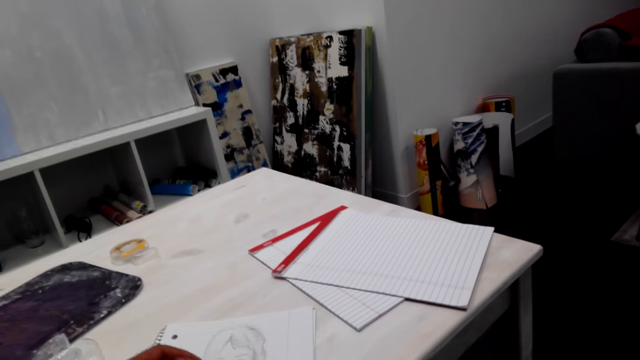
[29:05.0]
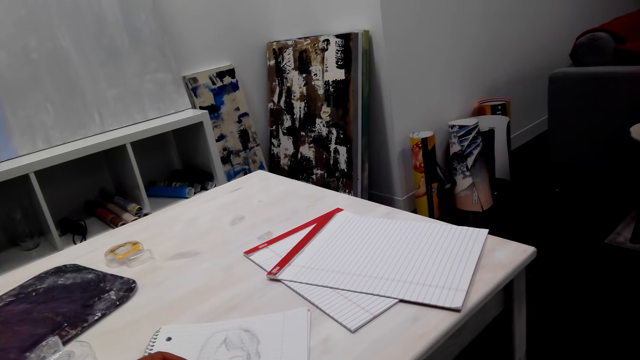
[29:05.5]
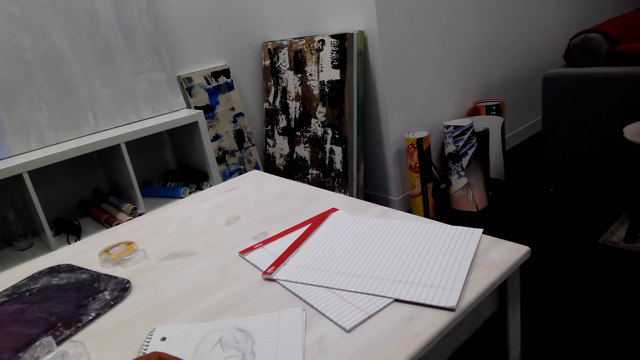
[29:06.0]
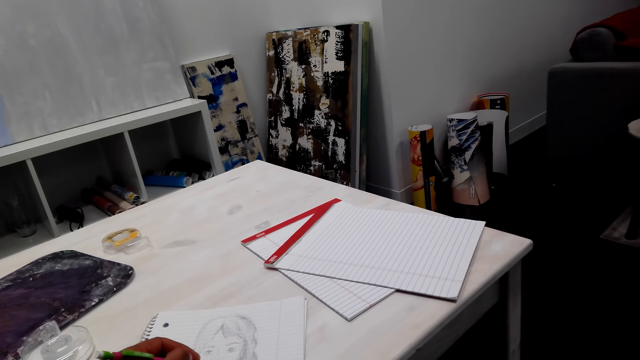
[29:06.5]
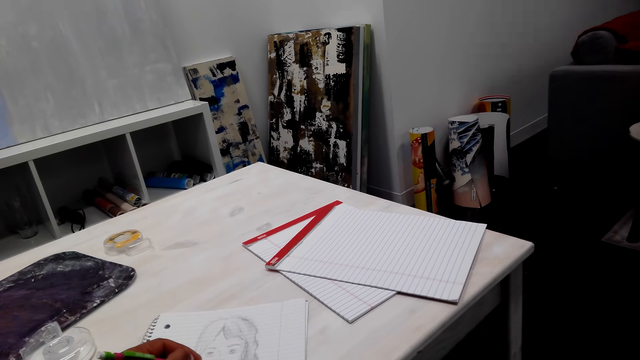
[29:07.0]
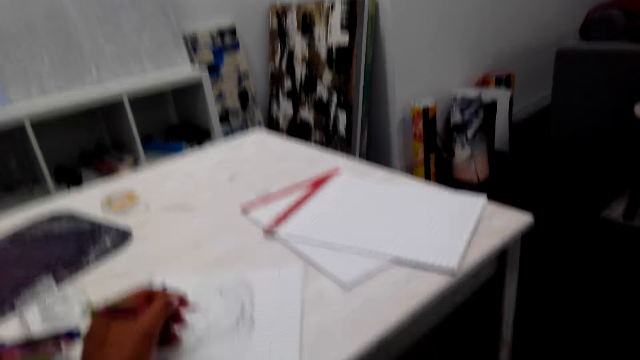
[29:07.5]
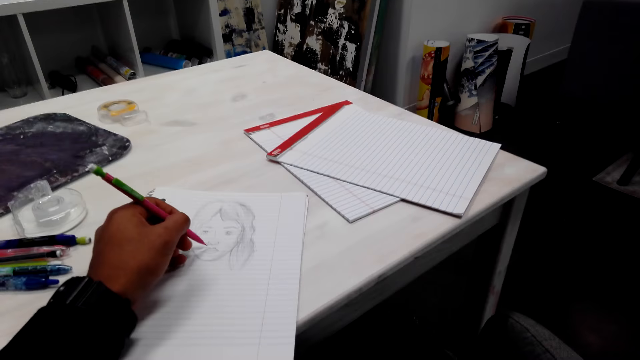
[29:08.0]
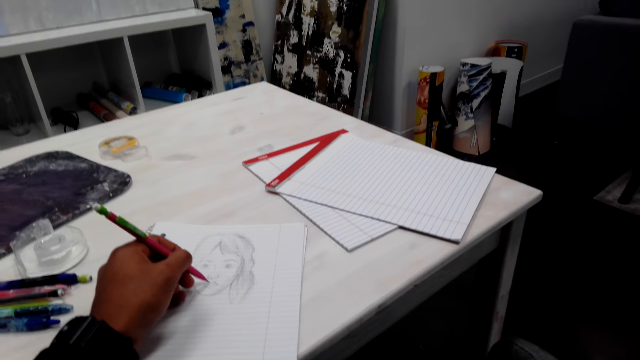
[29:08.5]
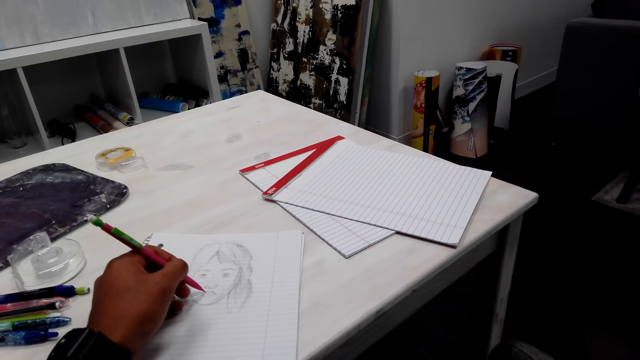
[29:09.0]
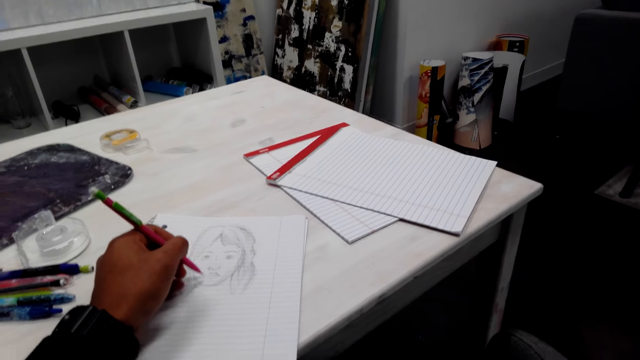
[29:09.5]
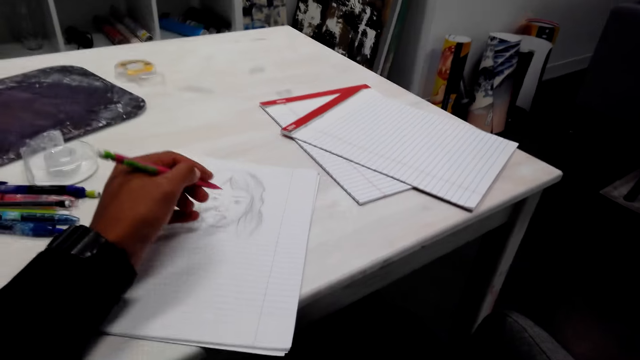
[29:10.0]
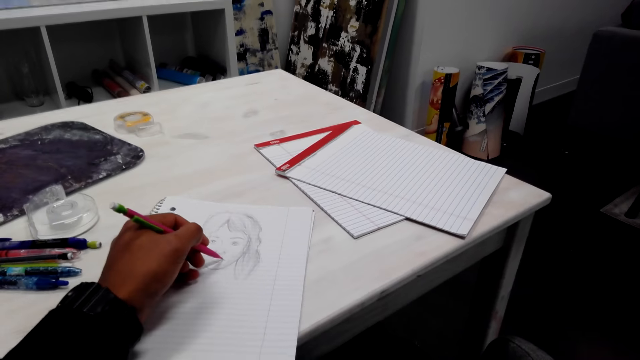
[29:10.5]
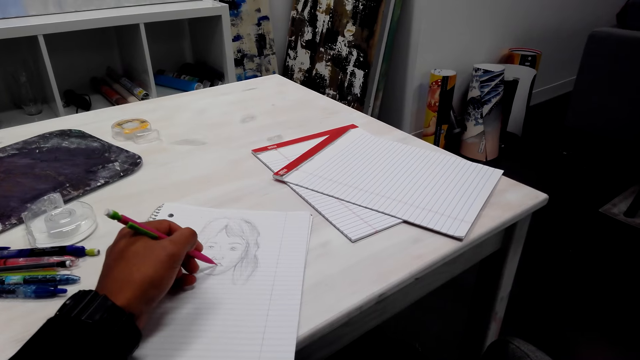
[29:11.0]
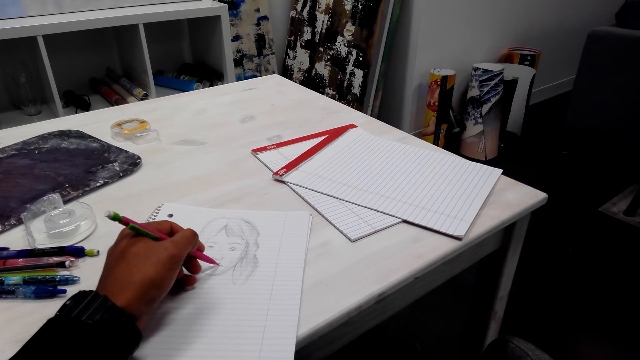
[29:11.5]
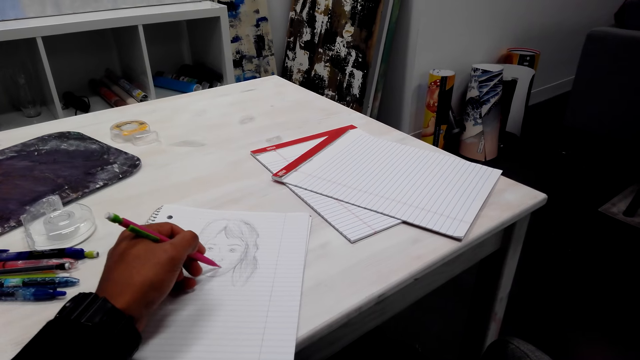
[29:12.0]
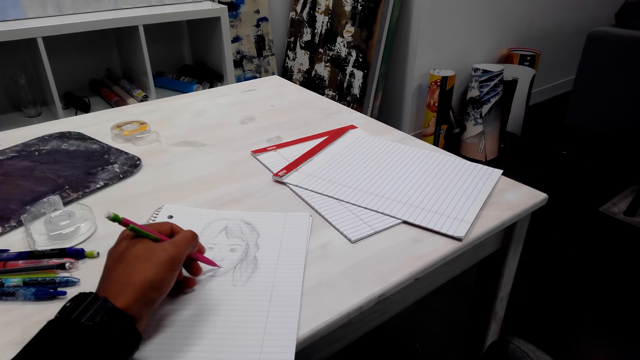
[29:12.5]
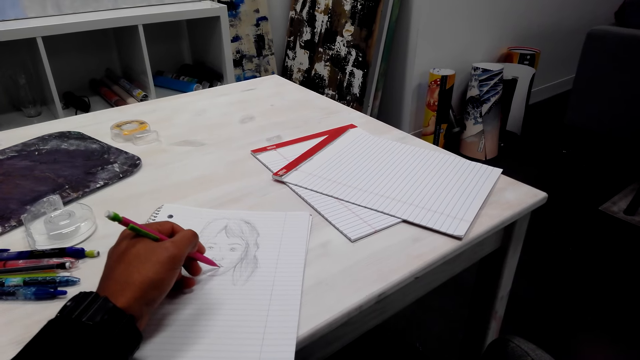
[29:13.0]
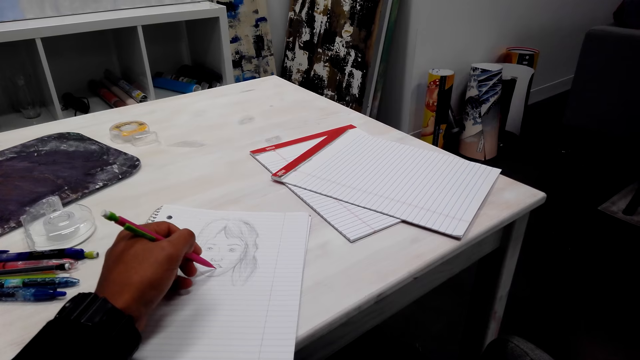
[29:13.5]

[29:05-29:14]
The camera wearer draws pictures.

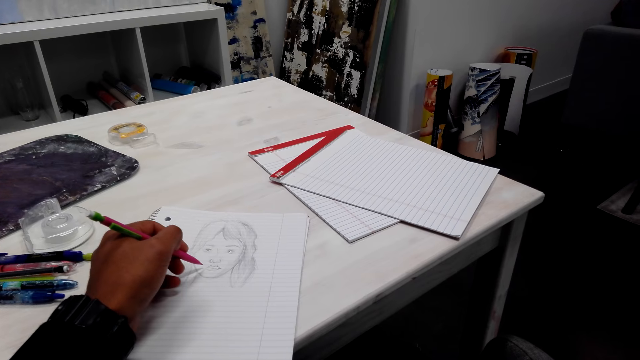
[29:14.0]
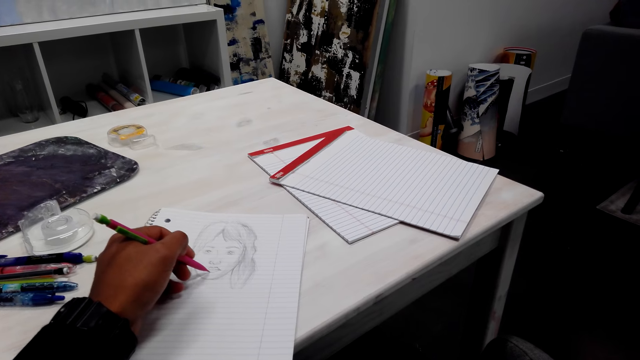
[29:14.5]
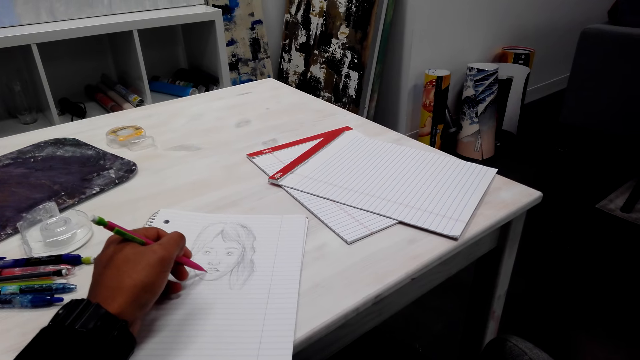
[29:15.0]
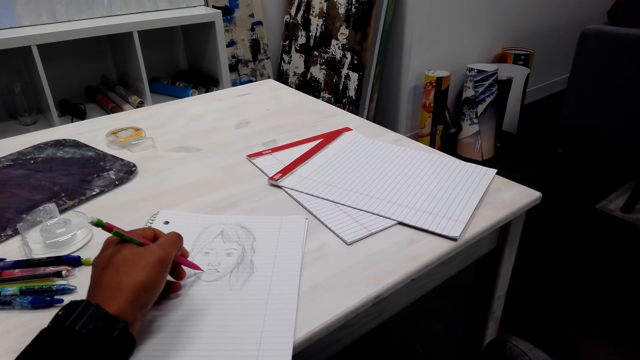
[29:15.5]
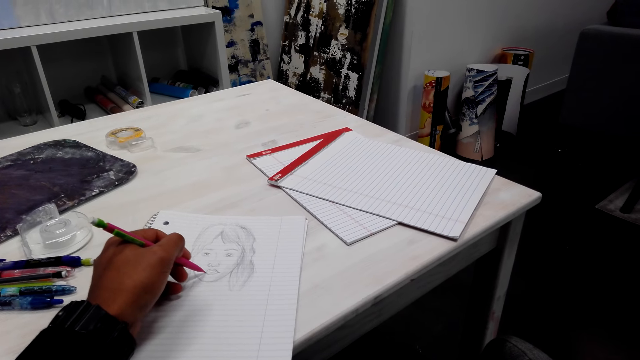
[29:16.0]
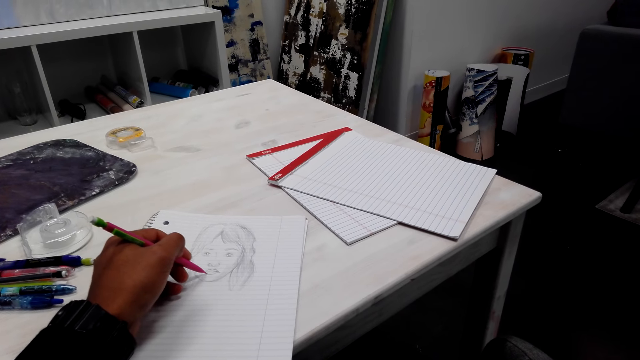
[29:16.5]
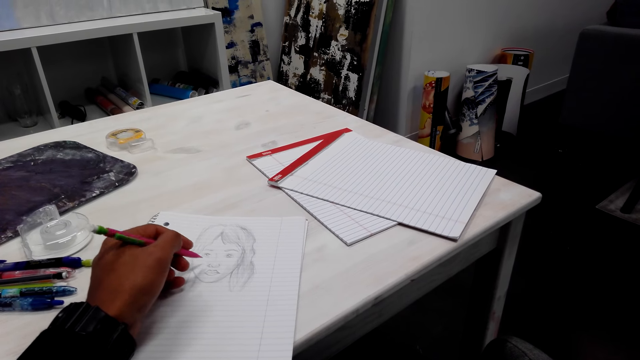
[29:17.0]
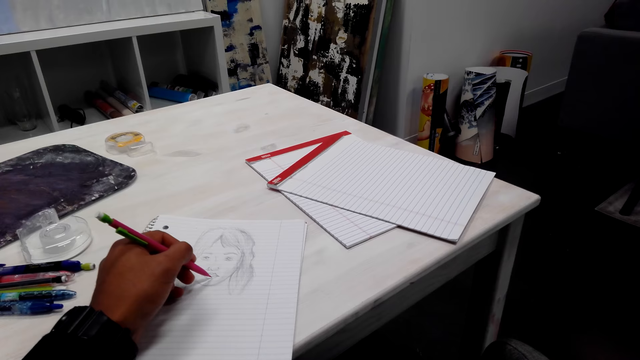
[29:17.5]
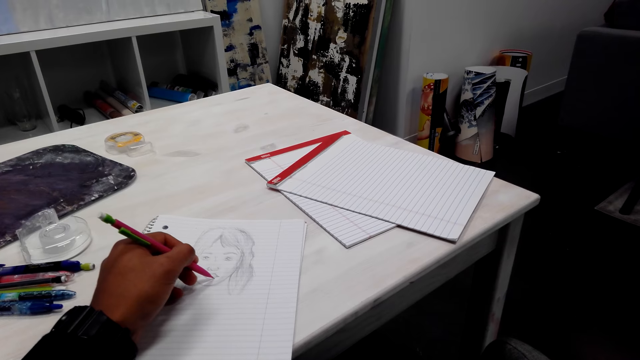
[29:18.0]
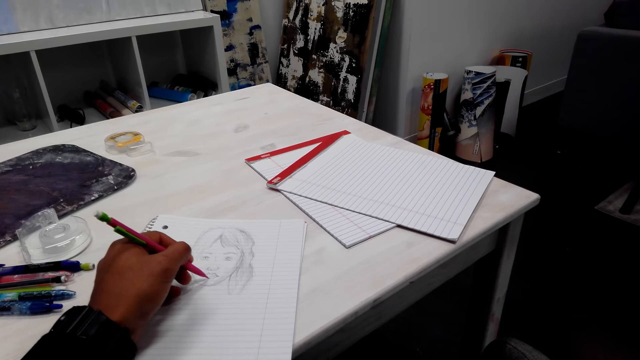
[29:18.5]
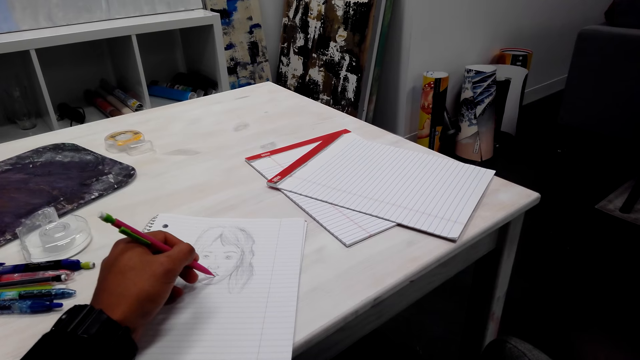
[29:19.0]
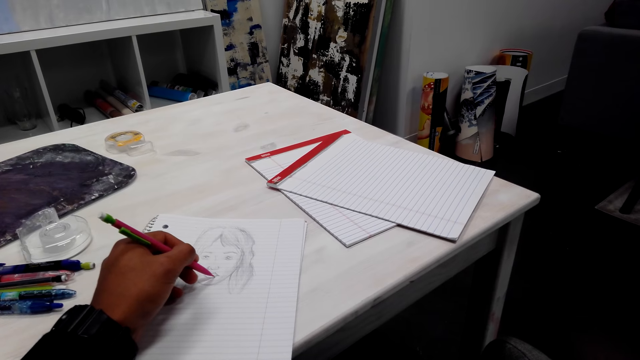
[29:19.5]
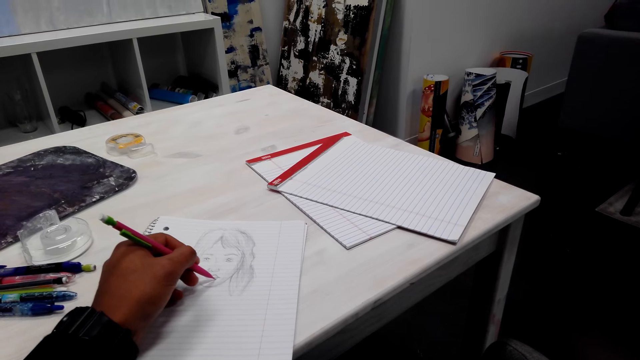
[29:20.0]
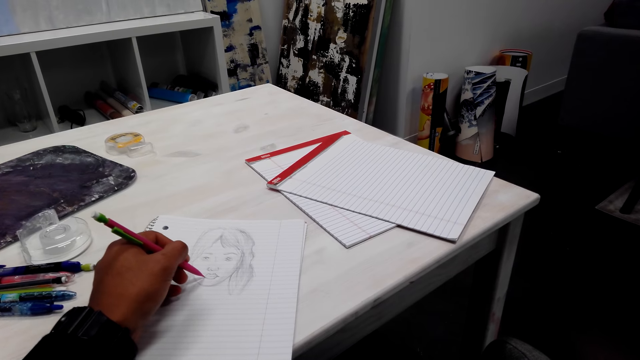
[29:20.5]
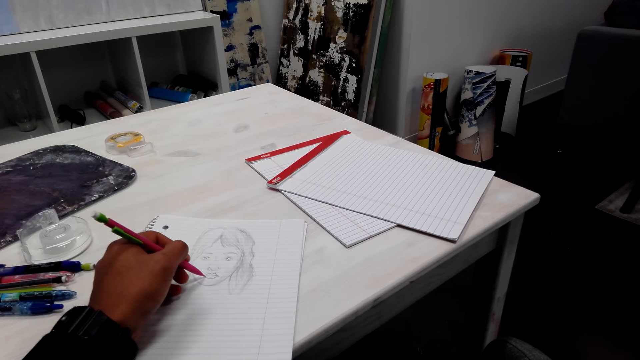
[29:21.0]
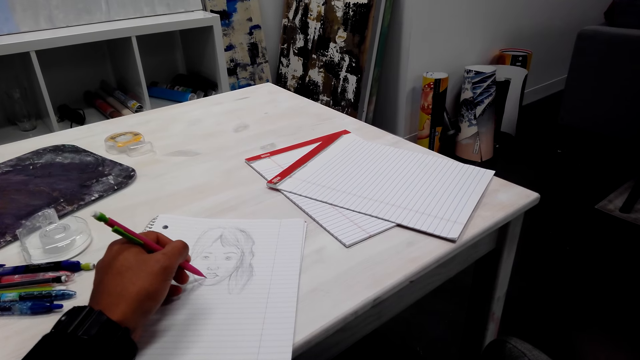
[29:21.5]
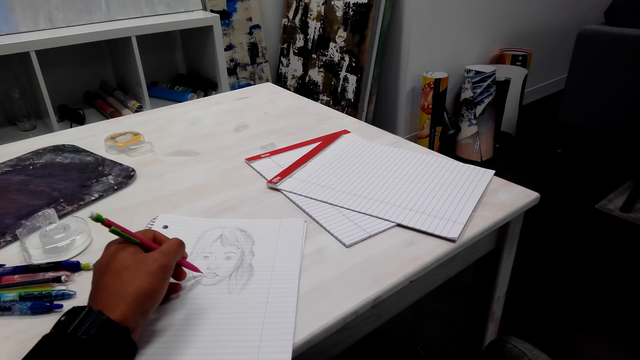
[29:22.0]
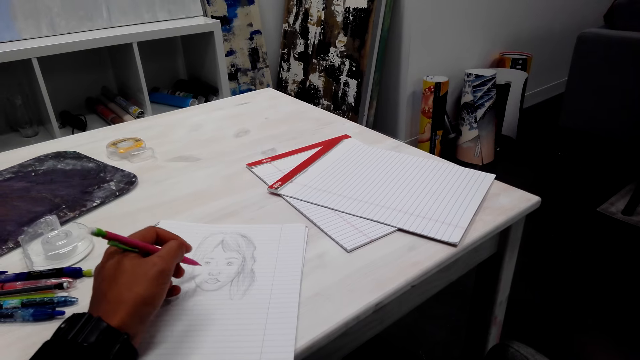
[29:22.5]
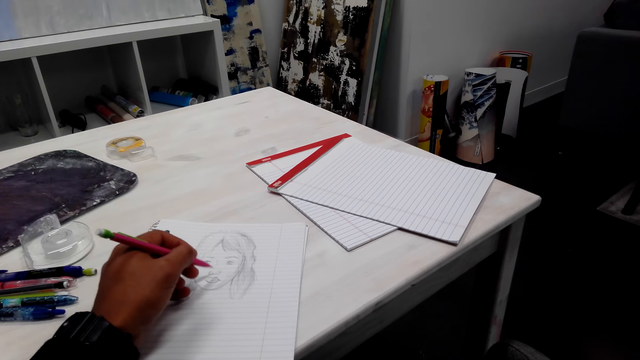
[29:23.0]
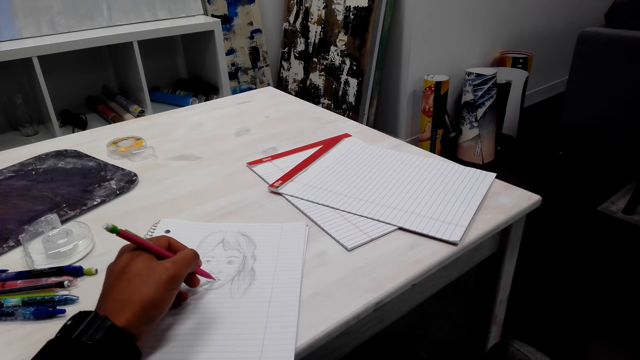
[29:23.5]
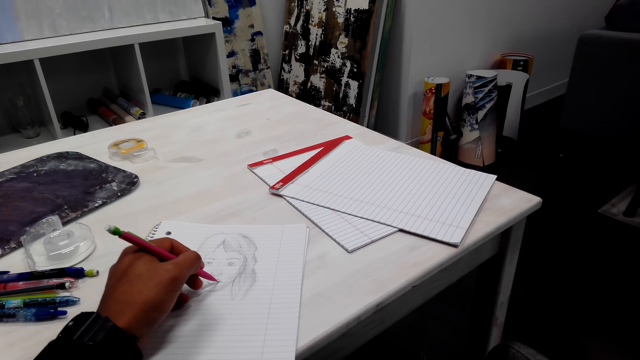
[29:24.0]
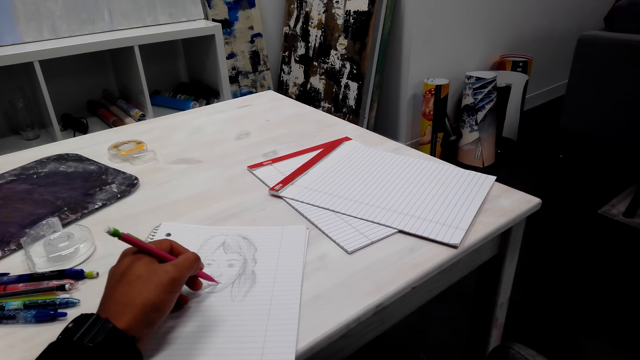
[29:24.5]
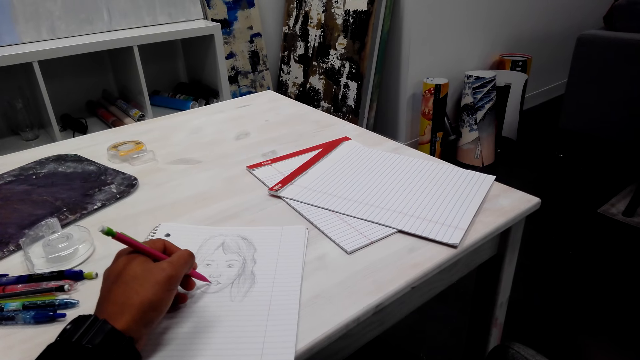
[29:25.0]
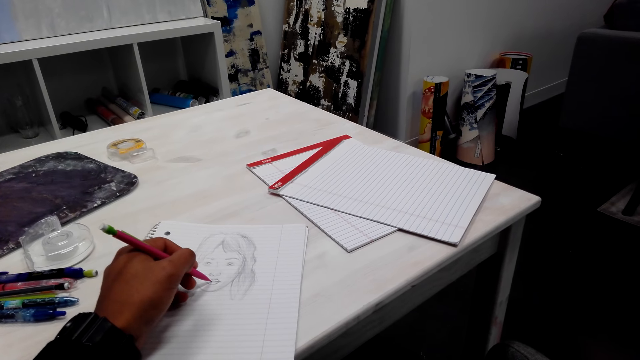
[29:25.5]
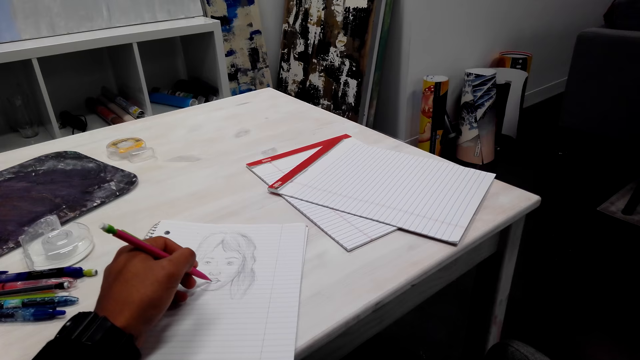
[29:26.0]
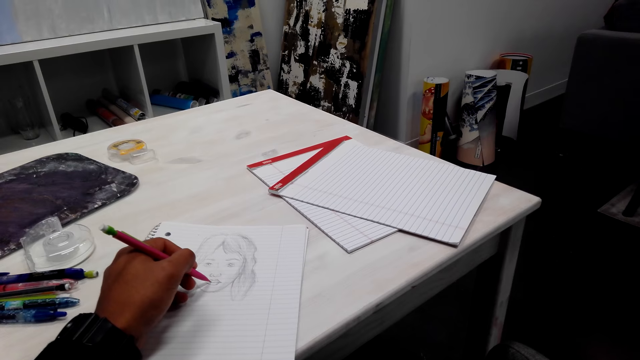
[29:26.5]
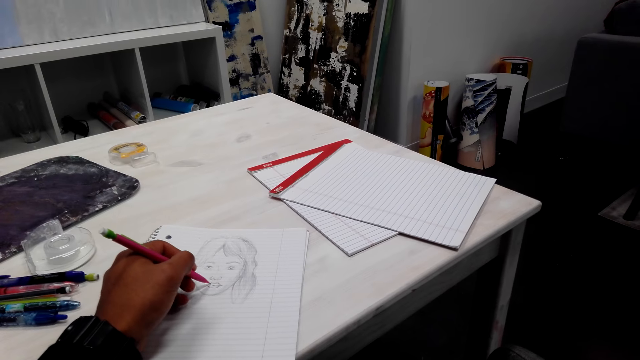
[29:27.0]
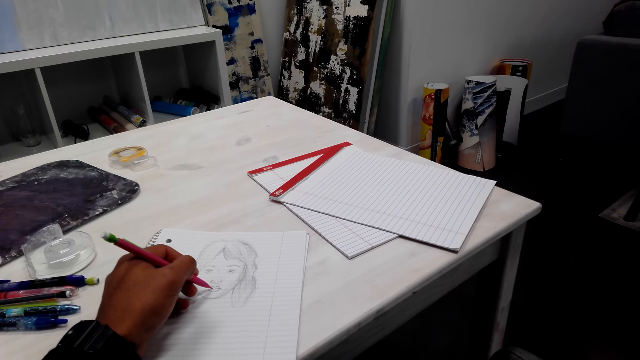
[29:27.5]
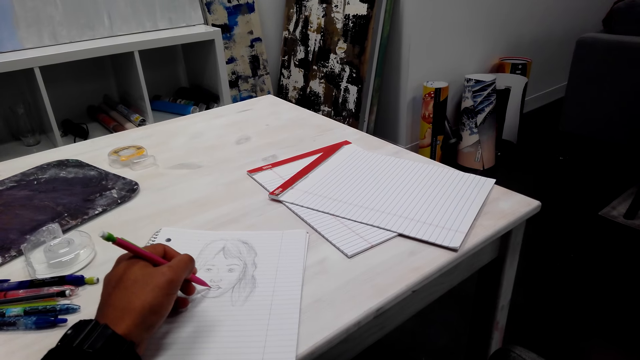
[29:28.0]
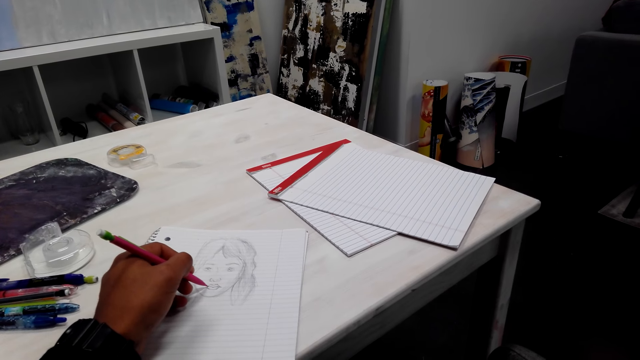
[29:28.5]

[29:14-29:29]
The camera wearer talks to a person on the phone. They draw on the book with a pencil.
